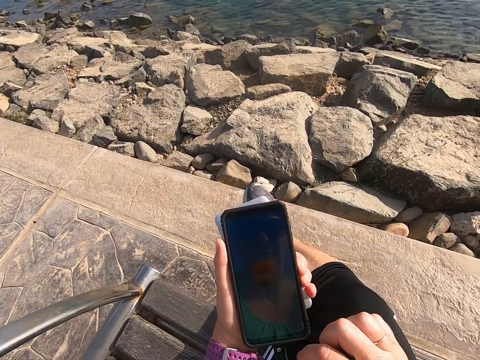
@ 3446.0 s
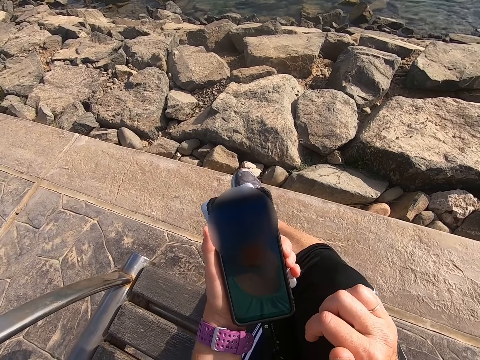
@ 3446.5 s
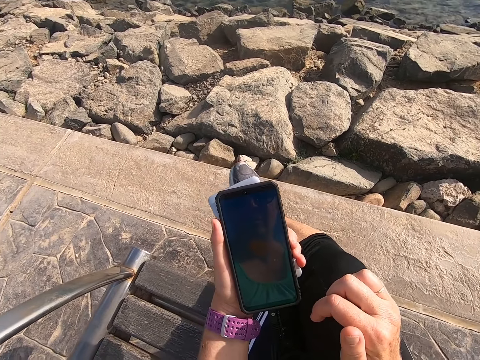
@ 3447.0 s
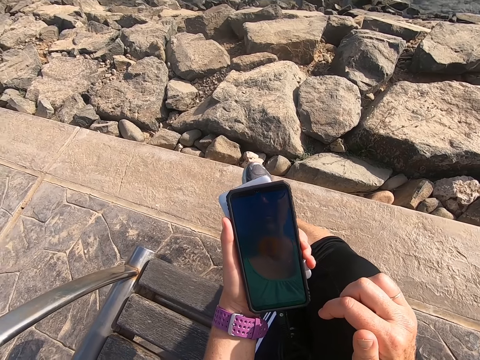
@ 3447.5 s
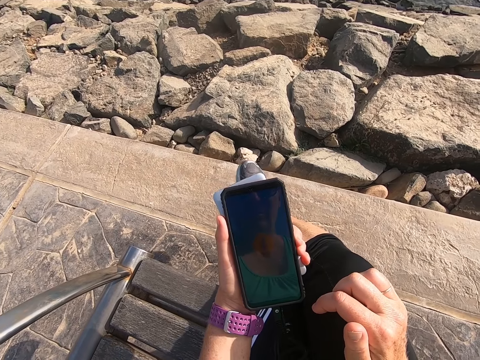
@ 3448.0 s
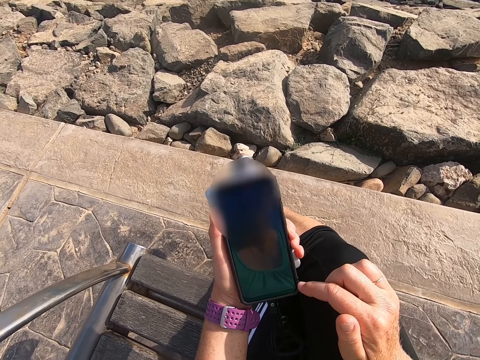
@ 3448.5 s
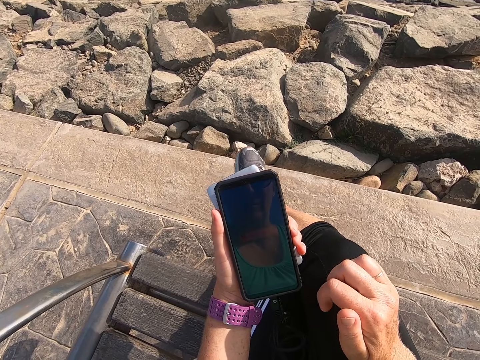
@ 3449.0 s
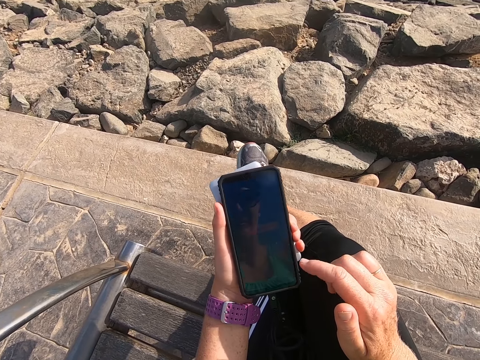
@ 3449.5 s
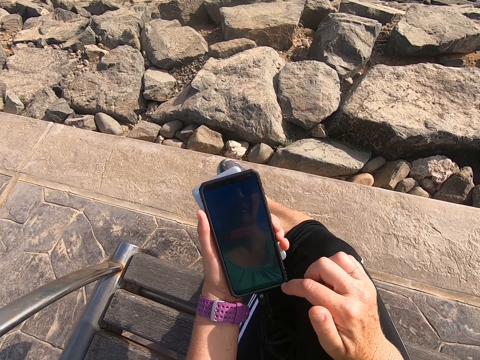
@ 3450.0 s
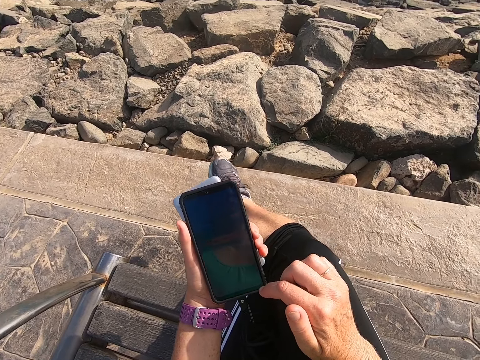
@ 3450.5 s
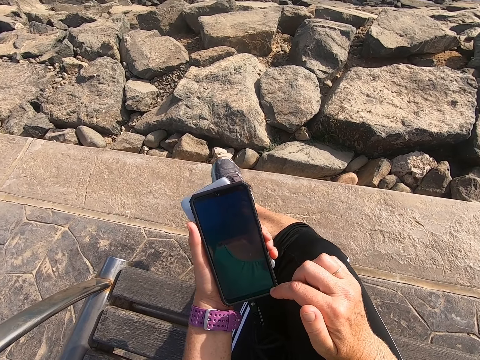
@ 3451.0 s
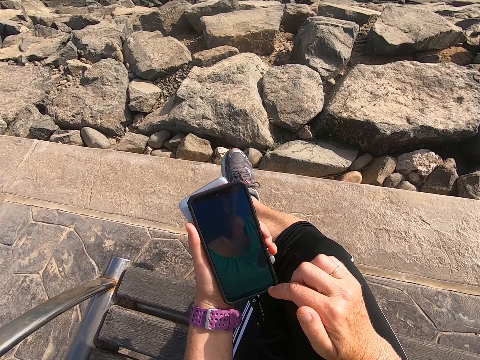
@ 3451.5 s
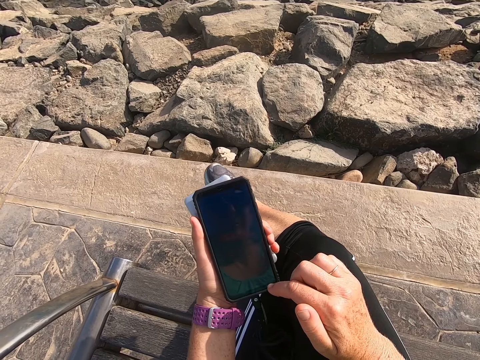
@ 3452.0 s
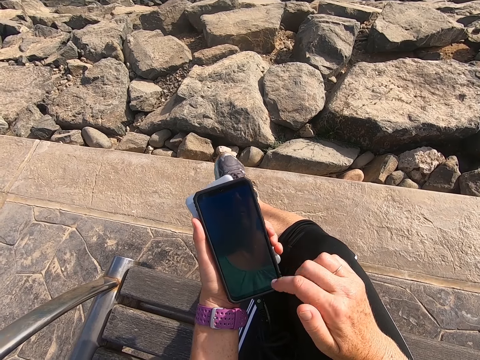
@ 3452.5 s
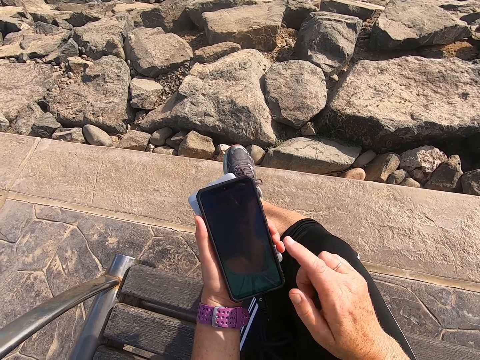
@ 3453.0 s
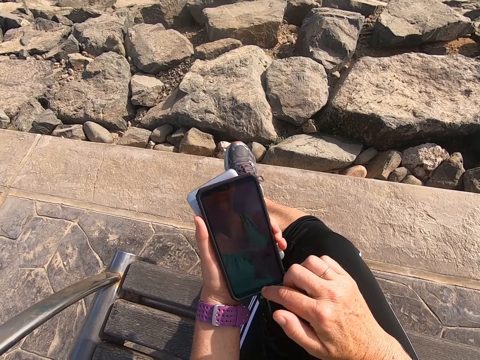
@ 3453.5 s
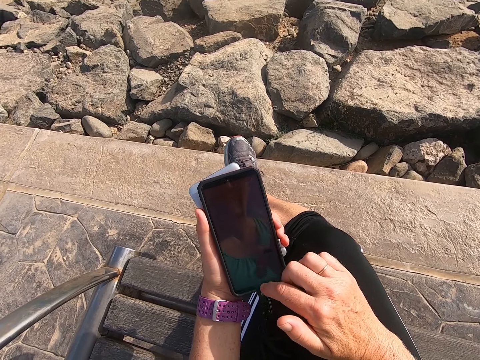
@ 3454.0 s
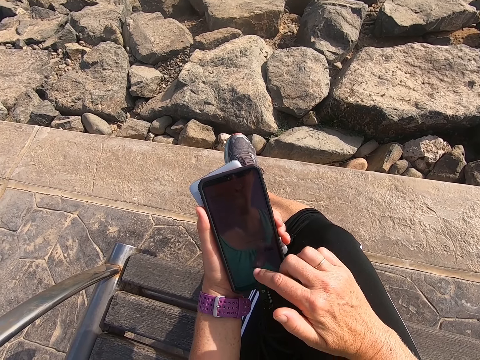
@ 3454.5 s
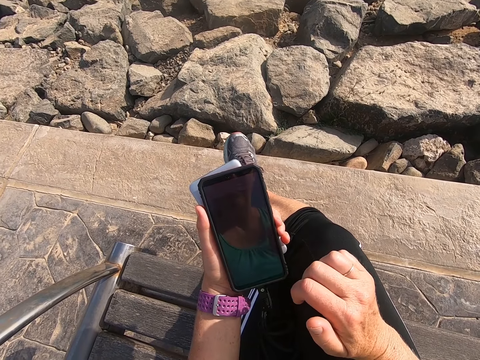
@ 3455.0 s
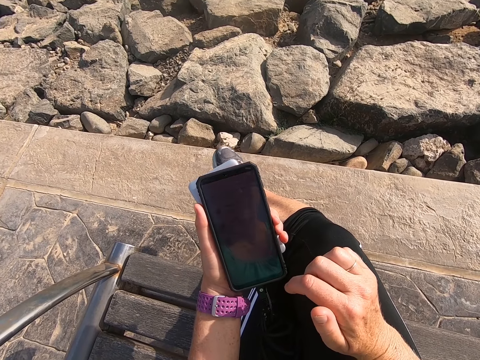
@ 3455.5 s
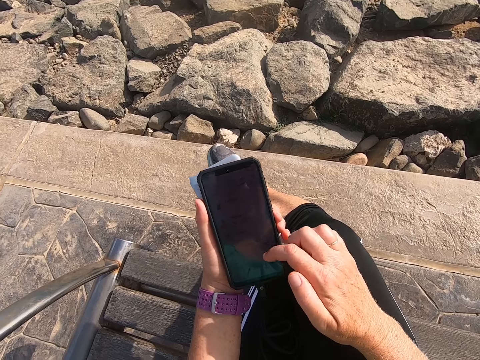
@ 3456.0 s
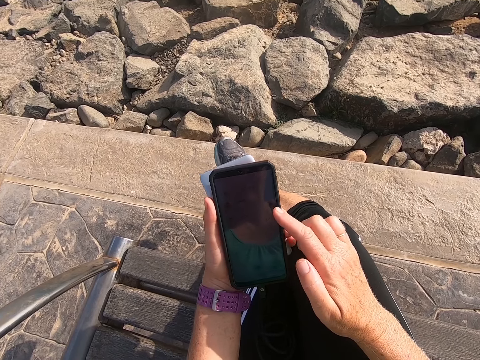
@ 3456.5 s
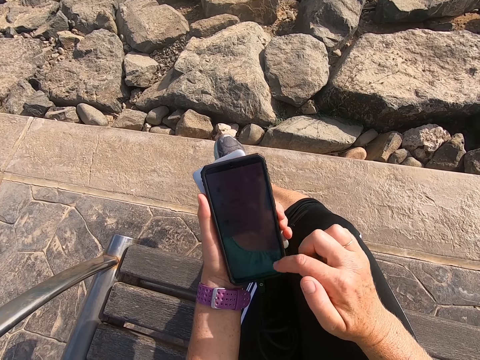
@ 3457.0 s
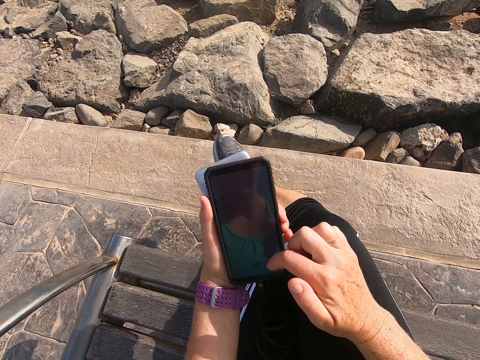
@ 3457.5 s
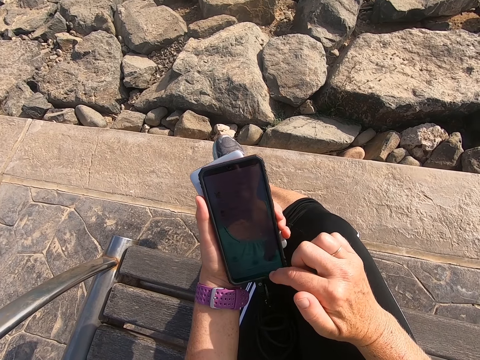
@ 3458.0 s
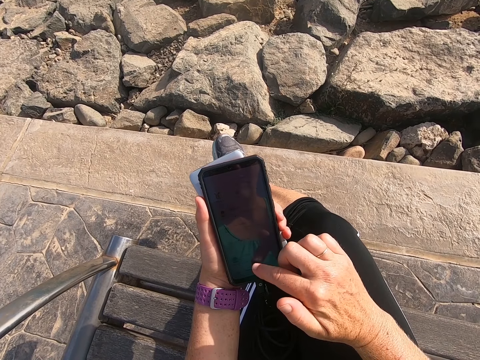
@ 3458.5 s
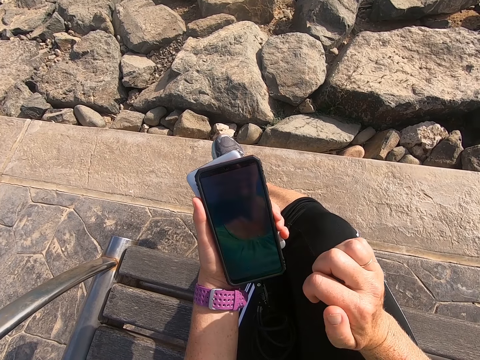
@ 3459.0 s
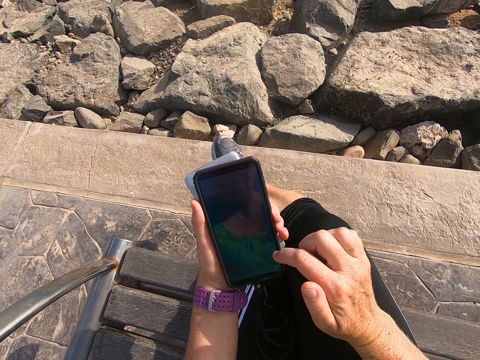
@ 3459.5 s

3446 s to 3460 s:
The camera wearer operates a phone. They stare at the phone. They operate the phone.

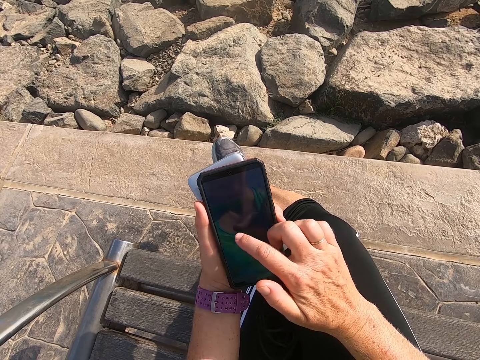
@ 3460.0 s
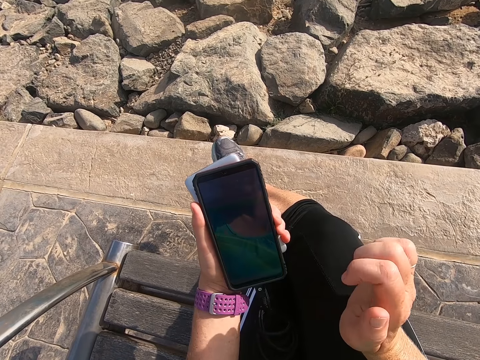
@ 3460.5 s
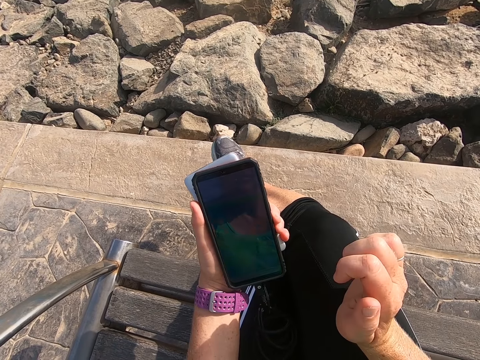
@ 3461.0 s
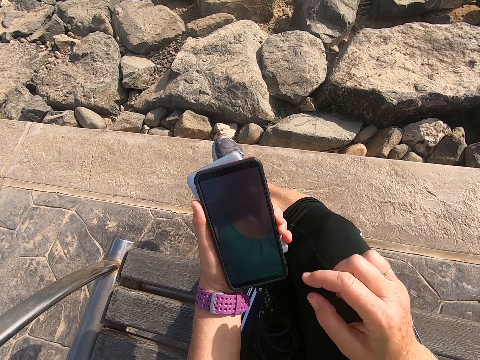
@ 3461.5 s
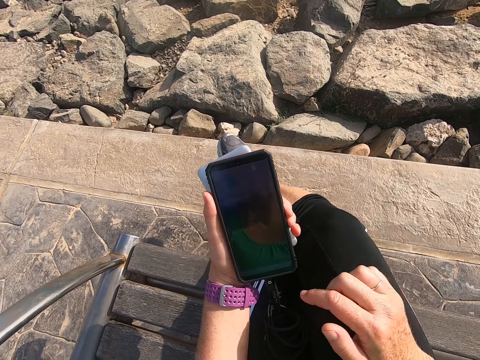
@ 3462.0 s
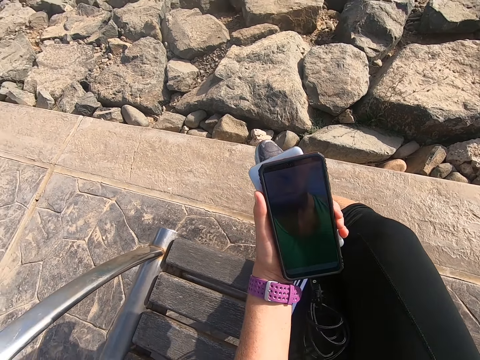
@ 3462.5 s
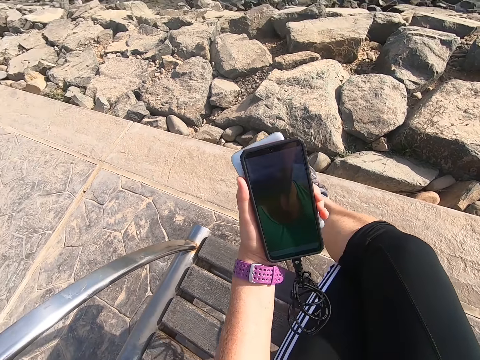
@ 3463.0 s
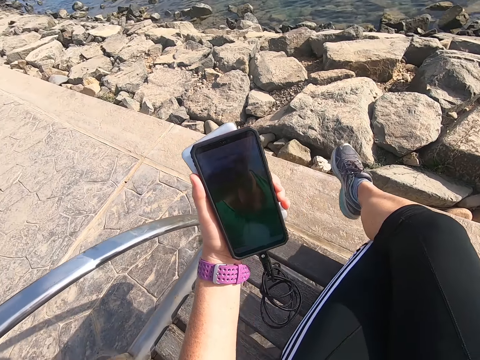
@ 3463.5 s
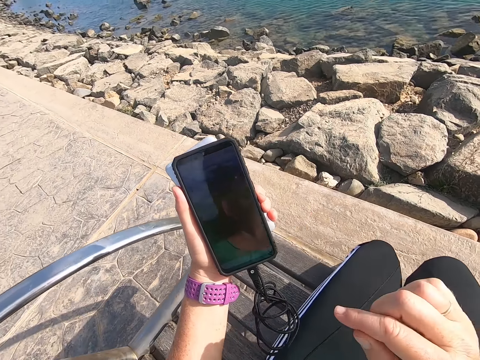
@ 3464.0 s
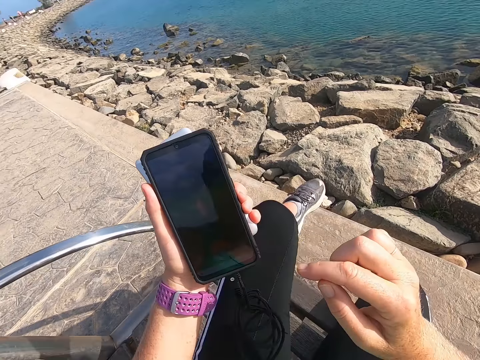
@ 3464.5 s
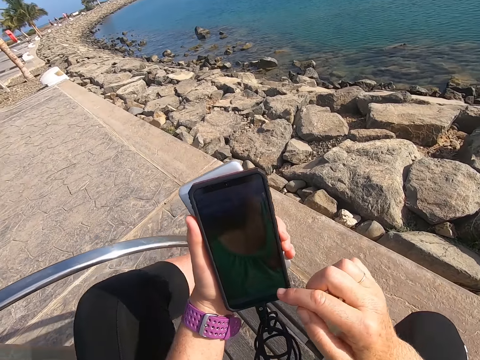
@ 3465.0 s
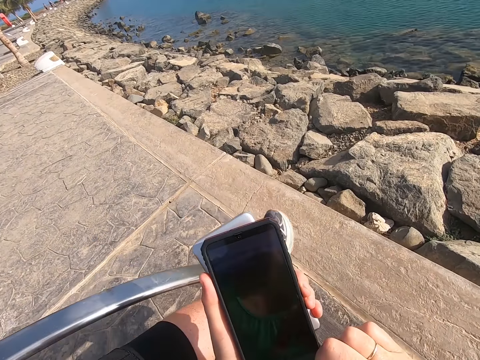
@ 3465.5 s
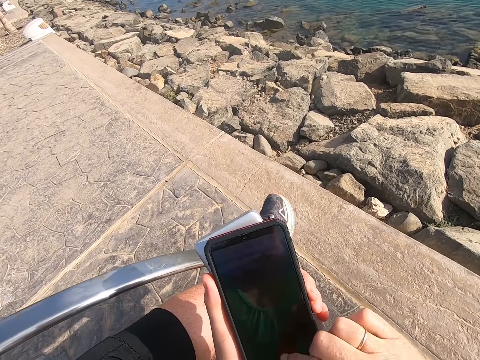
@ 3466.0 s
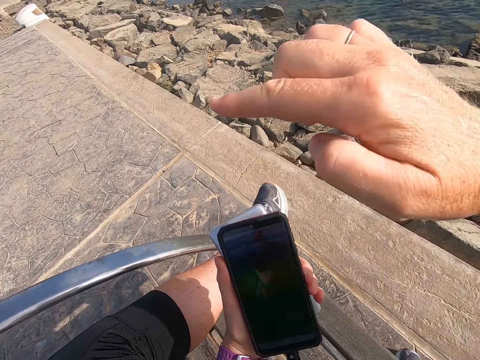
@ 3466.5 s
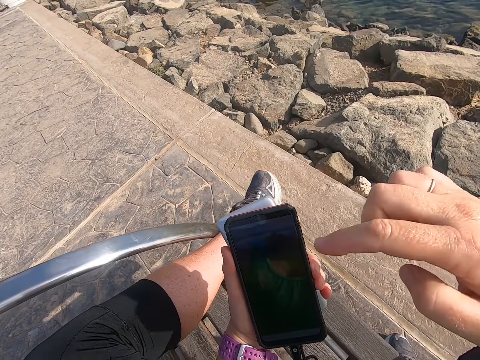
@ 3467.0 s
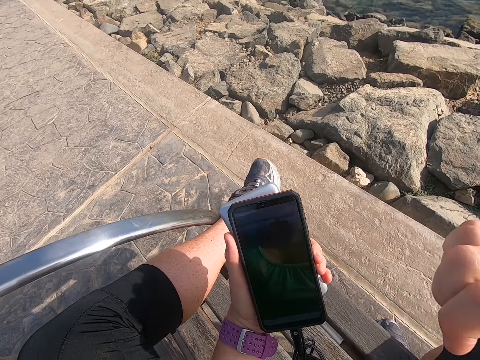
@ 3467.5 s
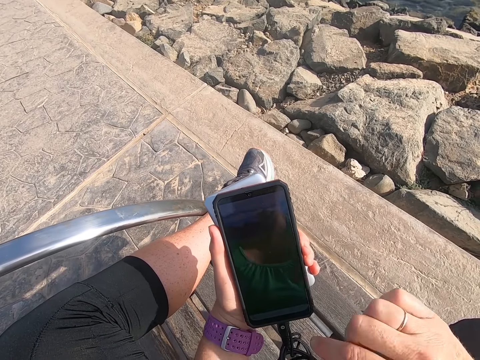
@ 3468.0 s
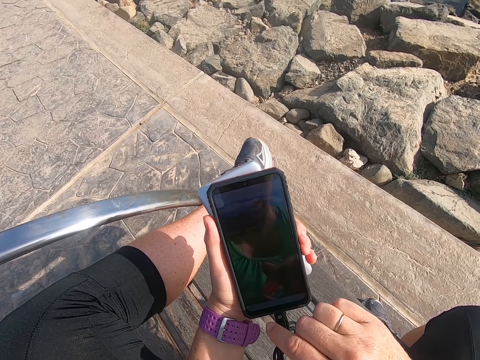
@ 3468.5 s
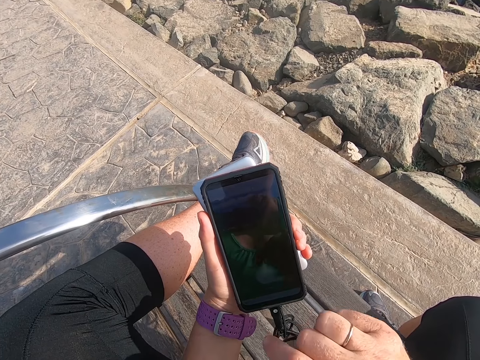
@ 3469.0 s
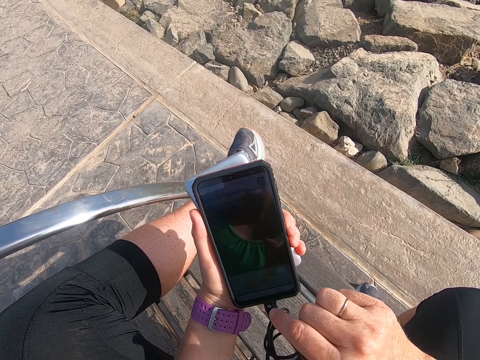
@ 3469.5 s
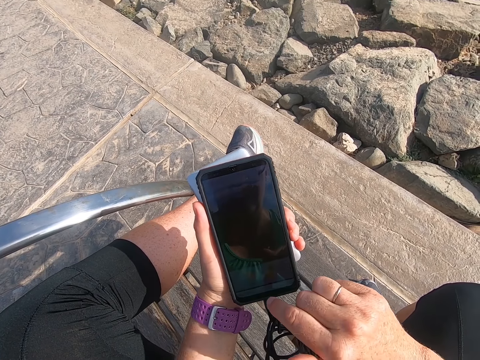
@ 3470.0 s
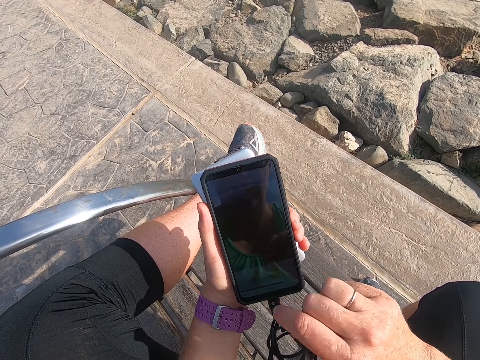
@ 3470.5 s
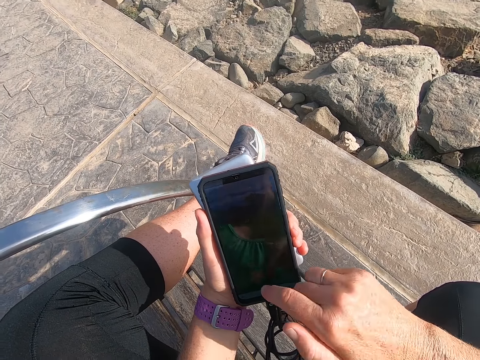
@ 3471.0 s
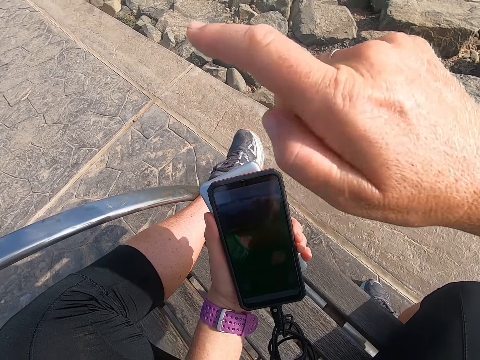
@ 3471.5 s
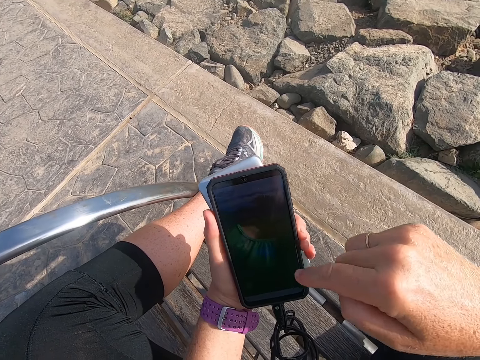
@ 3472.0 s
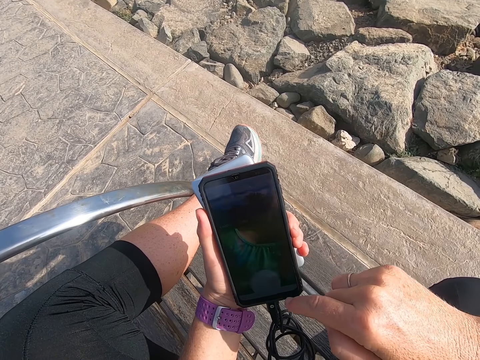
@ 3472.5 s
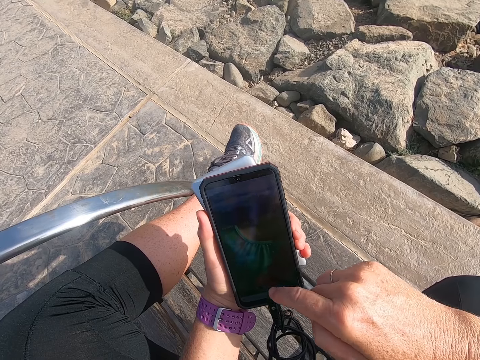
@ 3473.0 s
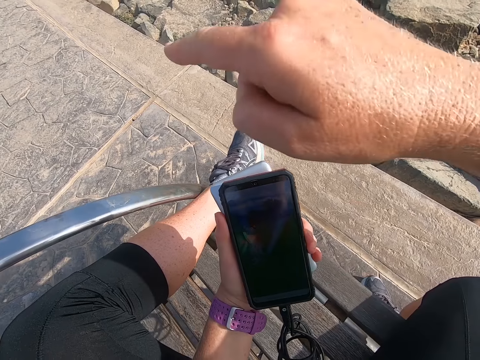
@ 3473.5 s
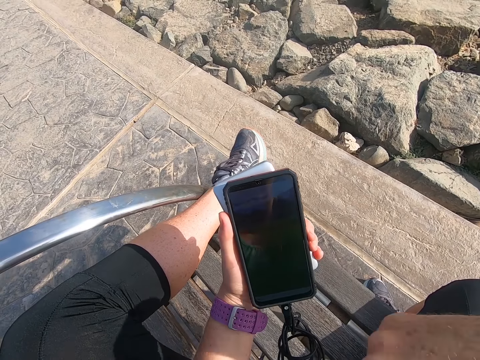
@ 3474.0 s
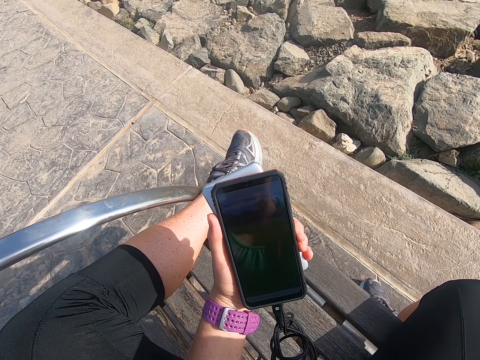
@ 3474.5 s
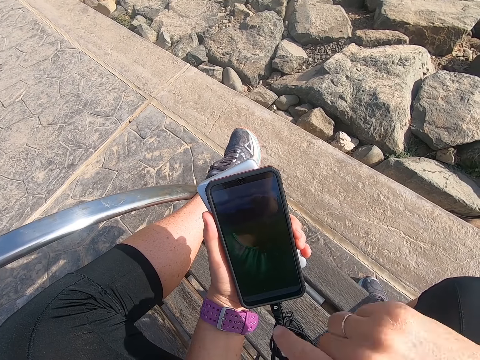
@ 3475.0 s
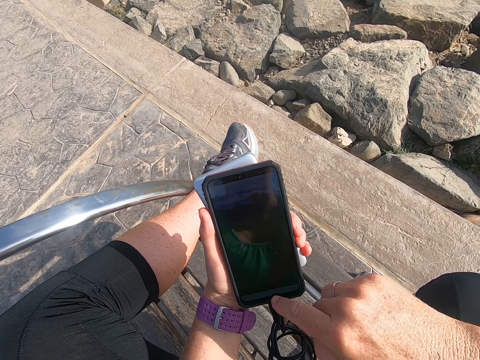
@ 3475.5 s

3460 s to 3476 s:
The camera wearer puts a leg on the chair. They play a game on the phone.
